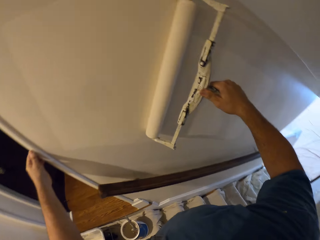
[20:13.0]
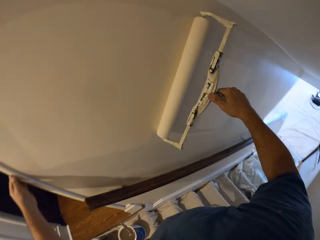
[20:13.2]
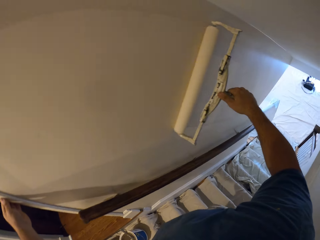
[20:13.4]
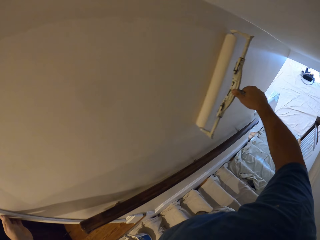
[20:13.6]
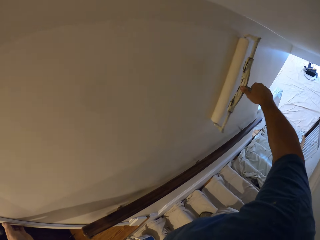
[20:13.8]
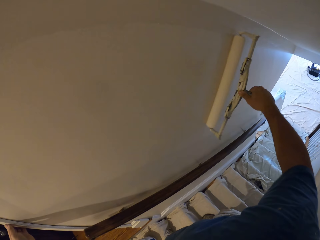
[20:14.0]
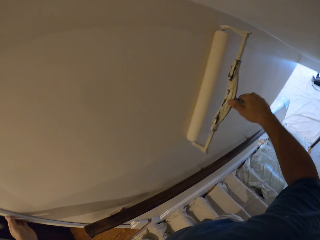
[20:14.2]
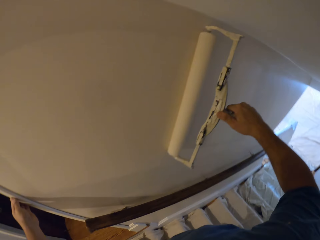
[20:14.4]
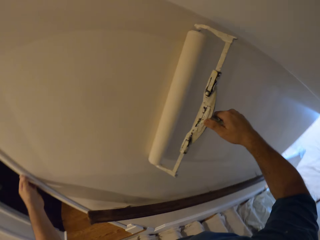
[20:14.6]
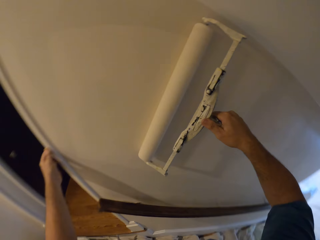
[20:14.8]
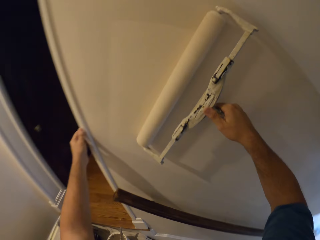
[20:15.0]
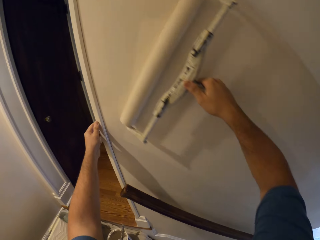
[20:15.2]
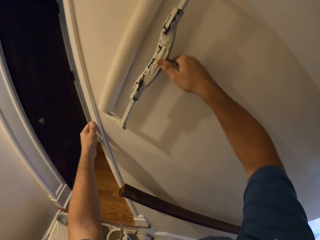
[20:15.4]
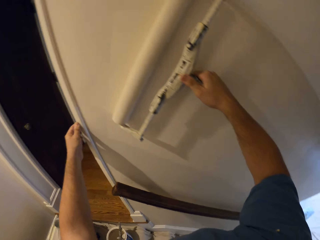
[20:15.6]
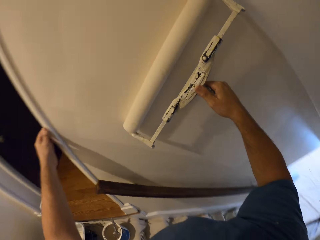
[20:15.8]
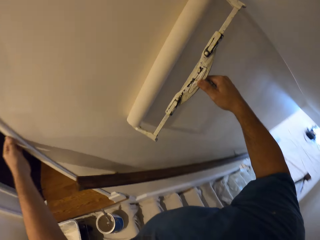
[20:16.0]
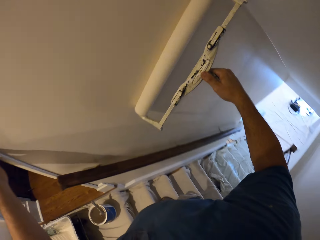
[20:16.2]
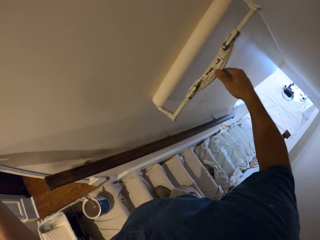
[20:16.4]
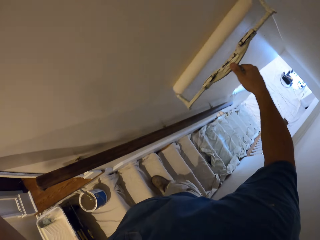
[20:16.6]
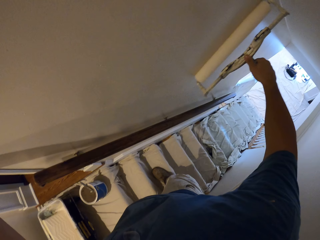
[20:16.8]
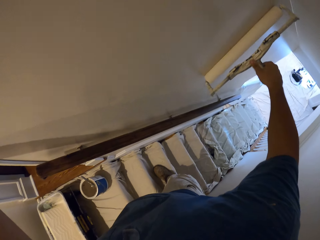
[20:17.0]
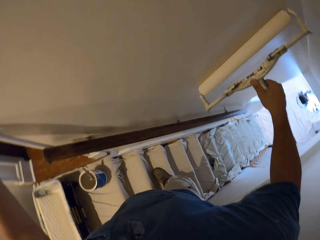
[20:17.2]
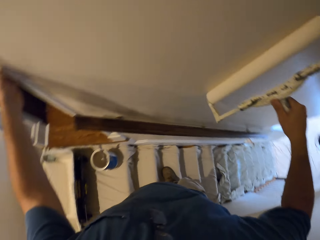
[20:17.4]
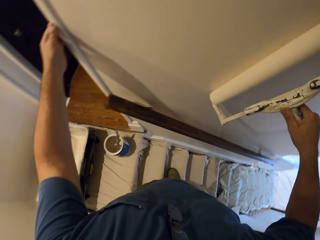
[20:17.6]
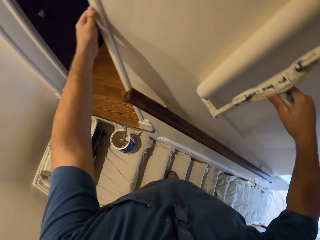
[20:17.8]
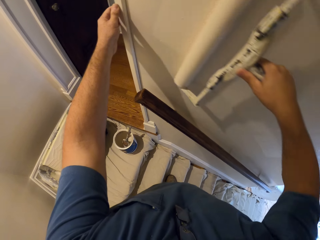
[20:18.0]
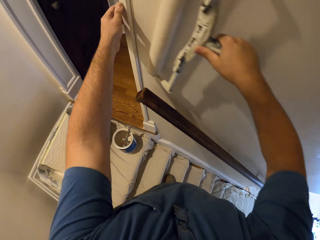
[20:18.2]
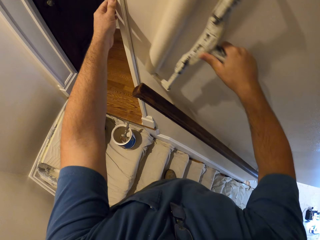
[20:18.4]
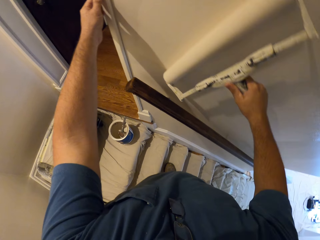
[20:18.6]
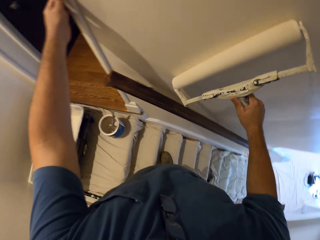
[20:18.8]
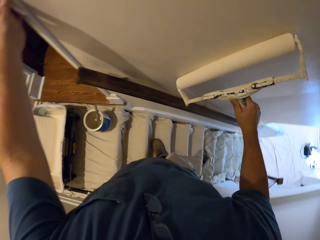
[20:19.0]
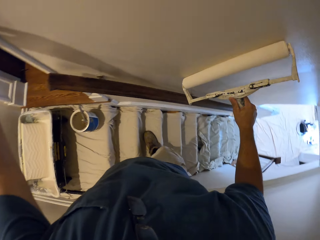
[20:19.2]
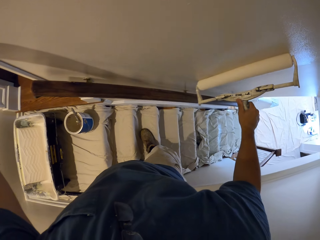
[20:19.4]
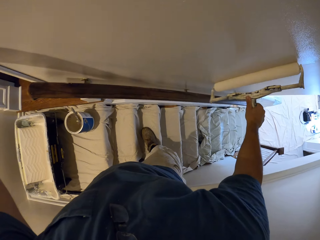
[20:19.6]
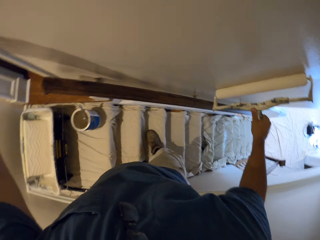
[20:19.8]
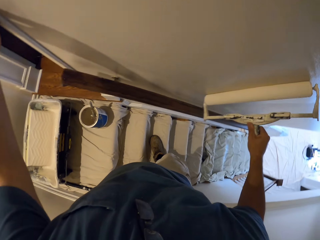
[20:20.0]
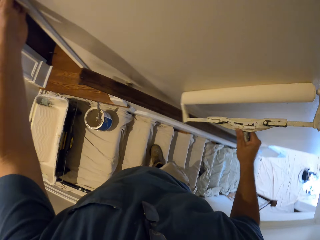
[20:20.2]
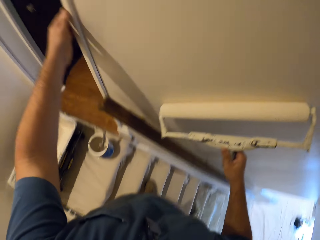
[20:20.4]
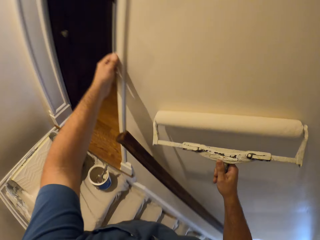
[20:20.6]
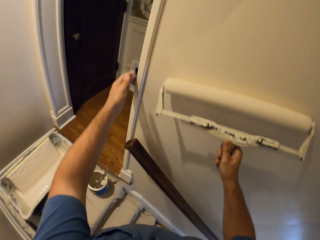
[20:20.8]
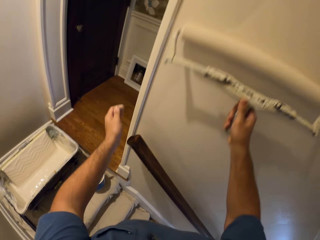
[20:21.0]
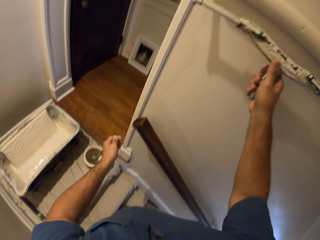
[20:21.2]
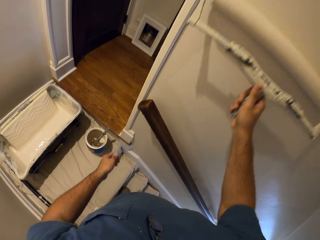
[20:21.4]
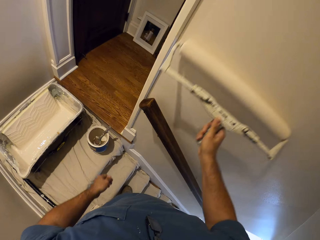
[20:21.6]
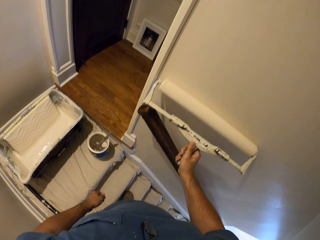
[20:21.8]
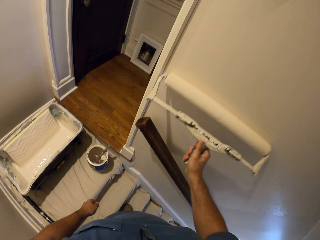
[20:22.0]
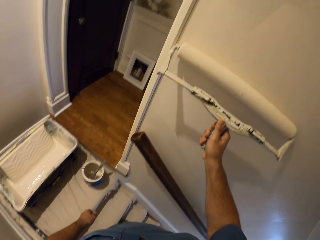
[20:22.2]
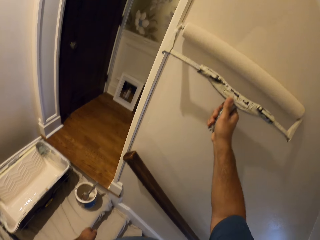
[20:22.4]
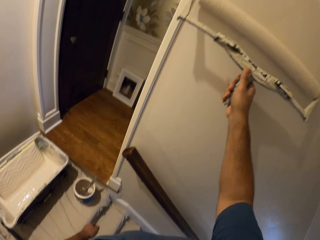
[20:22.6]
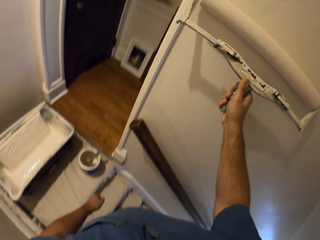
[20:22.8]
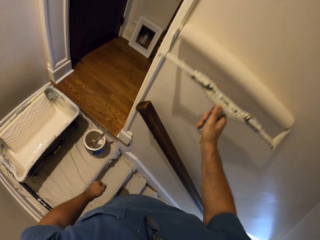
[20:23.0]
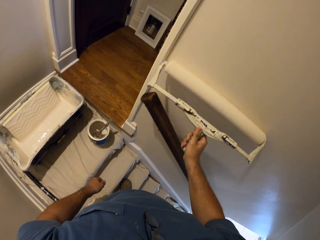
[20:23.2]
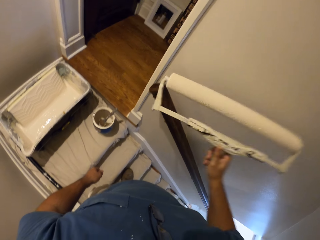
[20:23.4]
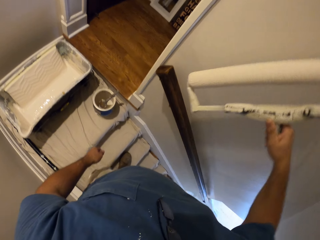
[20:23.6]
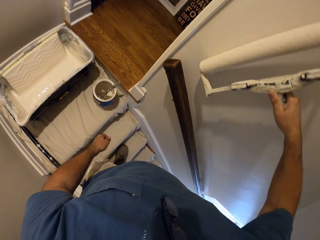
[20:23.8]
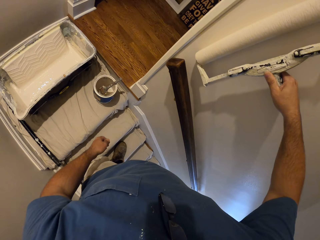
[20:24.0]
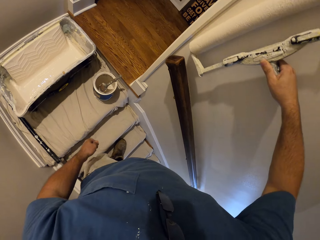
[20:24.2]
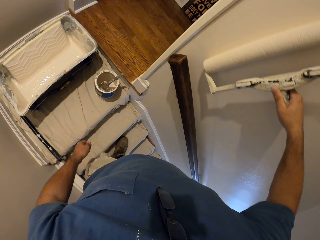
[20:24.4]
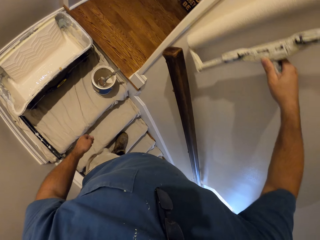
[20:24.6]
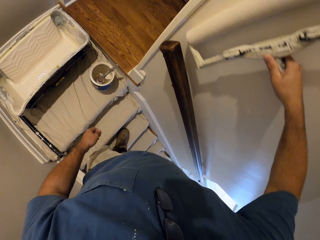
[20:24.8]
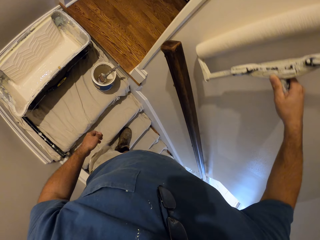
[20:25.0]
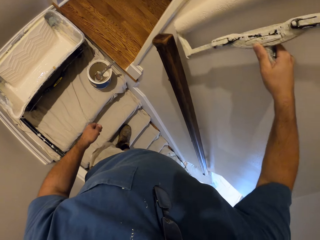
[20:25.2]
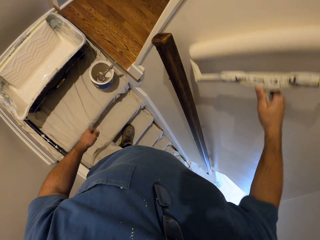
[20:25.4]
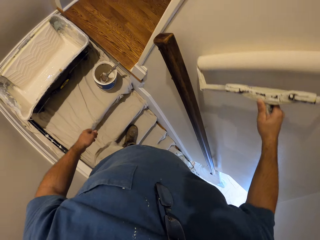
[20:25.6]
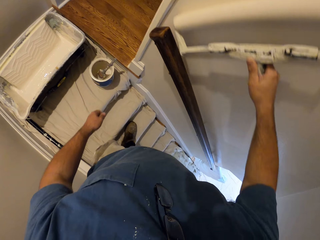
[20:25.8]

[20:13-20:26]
The camera wearer removes his left hand on the wall.

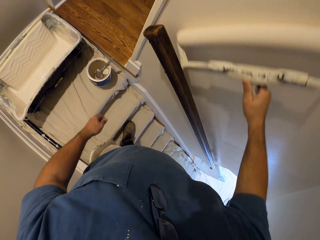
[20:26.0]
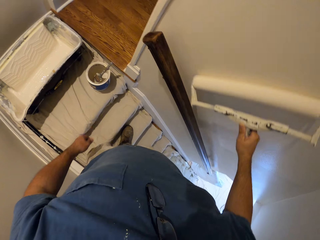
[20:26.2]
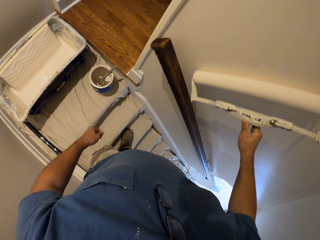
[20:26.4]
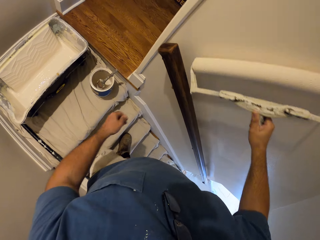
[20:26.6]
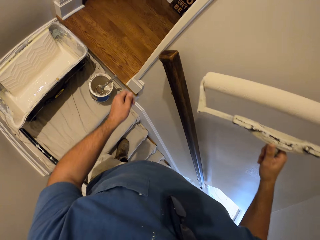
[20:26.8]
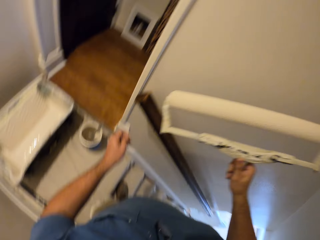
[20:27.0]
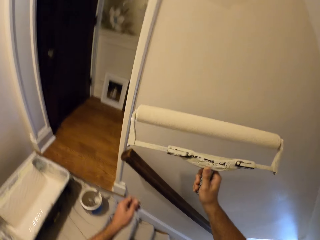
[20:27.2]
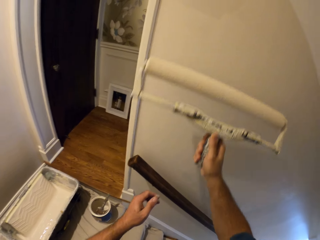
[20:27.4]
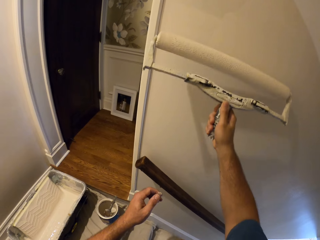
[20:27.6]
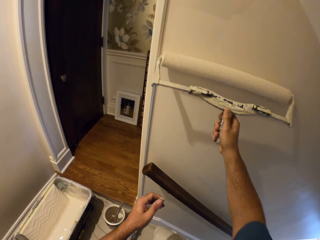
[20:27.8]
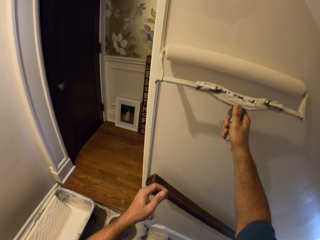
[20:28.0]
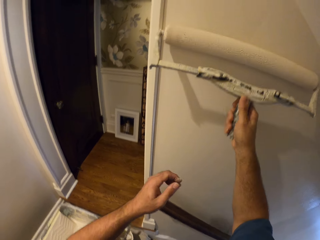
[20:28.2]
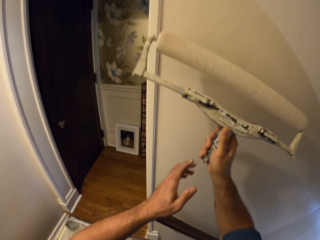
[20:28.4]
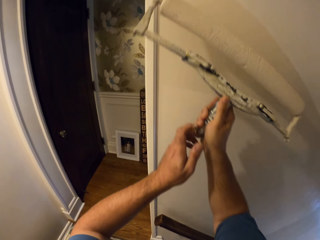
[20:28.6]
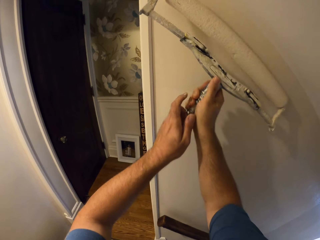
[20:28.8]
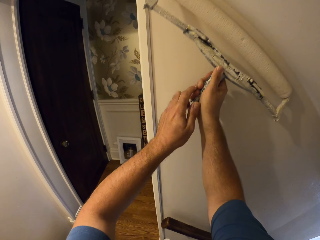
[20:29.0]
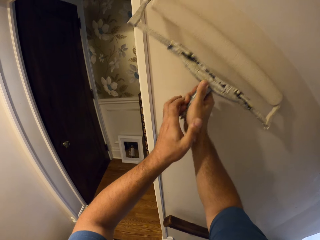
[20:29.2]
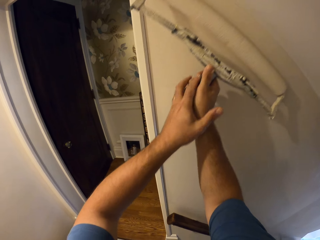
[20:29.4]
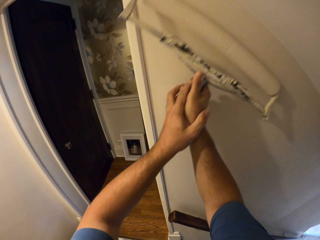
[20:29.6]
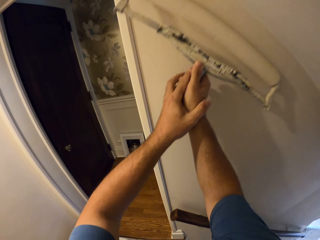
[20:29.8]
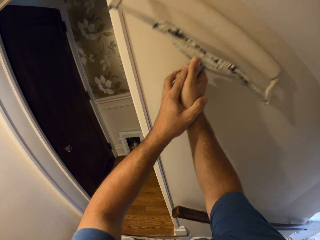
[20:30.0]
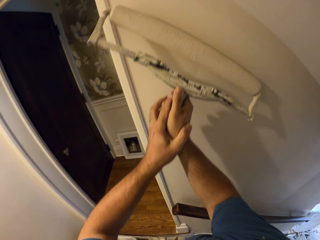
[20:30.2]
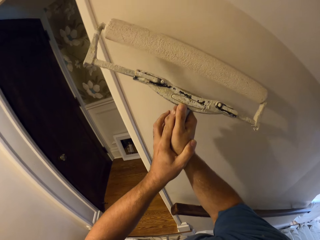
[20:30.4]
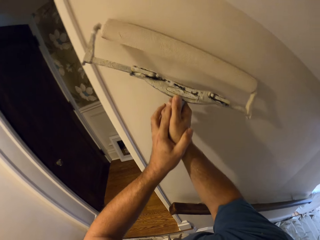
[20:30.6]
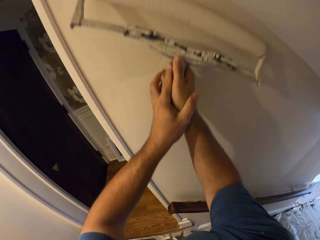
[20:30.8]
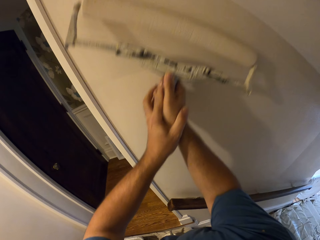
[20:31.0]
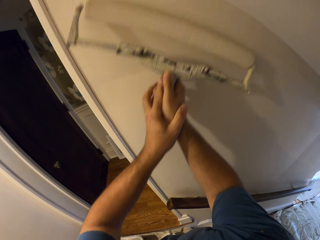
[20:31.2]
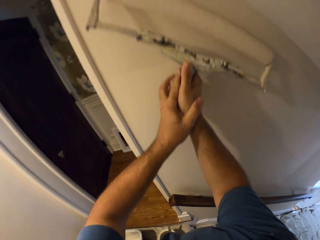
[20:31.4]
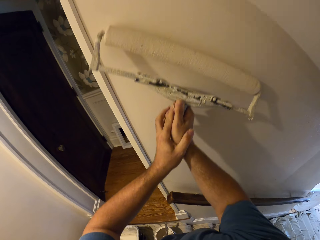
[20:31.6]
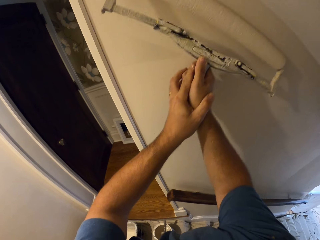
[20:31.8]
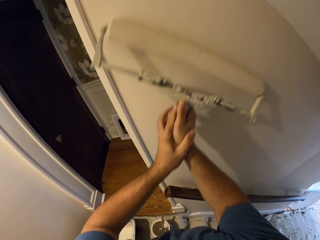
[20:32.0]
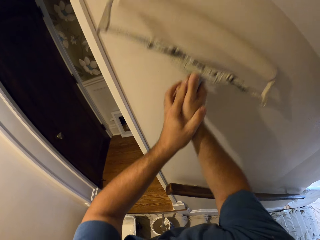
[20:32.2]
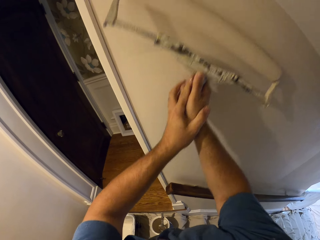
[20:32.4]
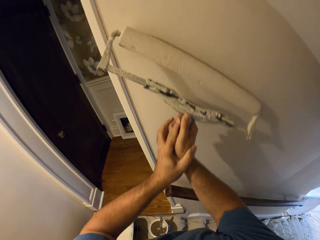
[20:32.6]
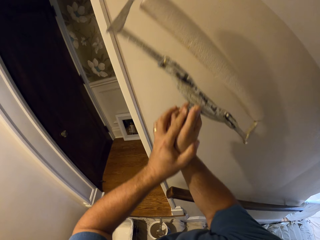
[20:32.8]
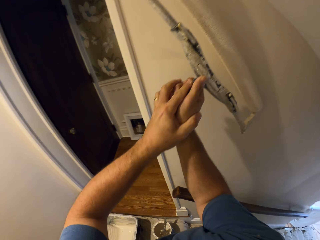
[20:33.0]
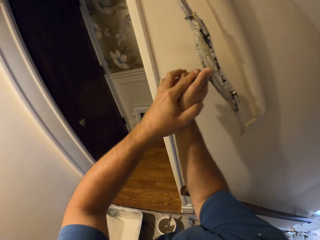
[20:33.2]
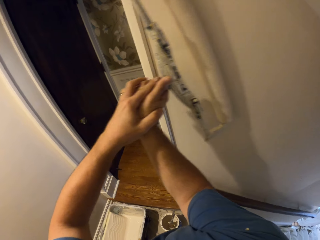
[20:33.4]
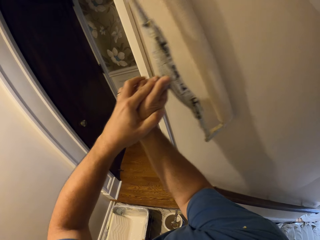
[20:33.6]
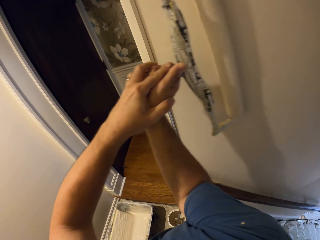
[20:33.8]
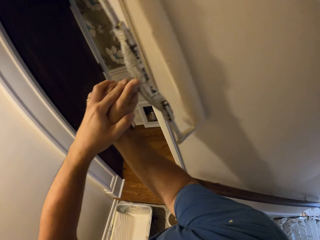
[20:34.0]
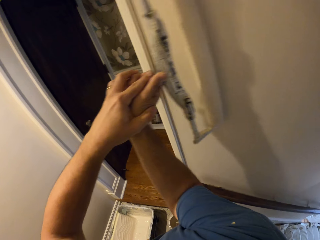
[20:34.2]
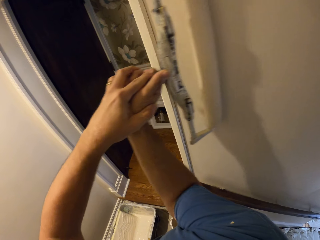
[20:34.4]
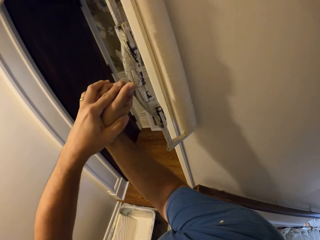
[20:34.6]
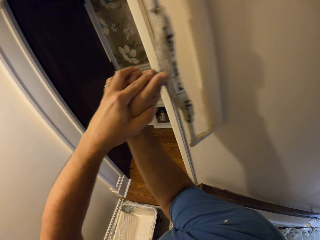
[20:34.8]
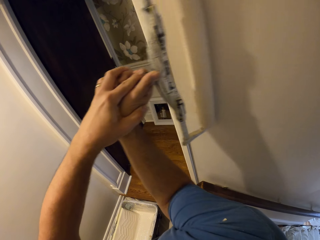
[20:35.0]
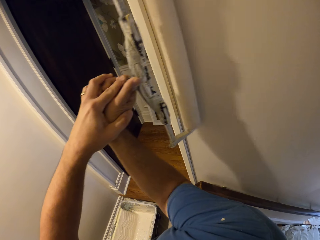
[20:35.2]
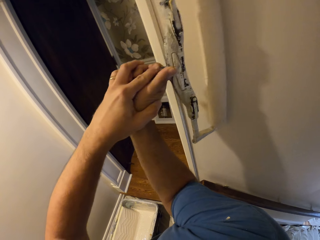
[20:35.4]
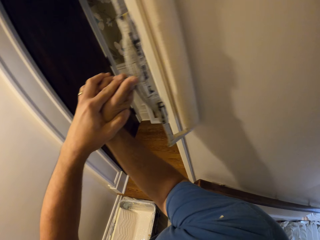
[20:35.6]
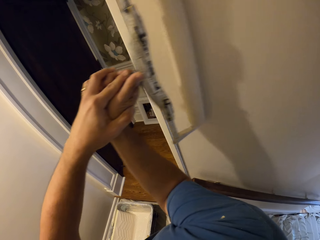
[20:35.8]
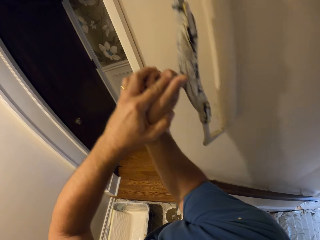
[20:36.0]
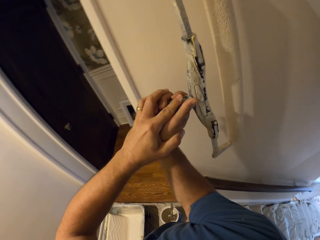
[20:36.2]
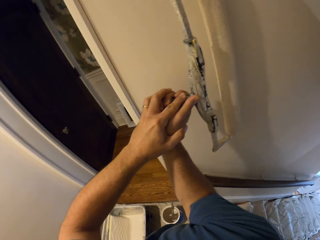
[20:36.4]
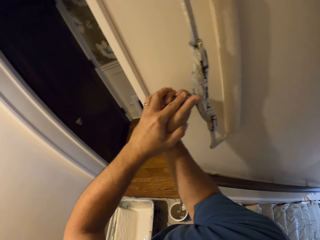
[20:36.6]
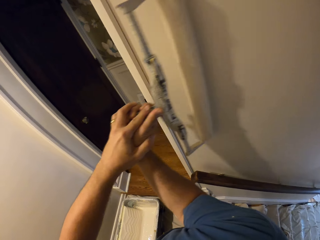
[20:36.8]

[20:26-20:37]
The camera wearer holds the paint roller with both hands.
